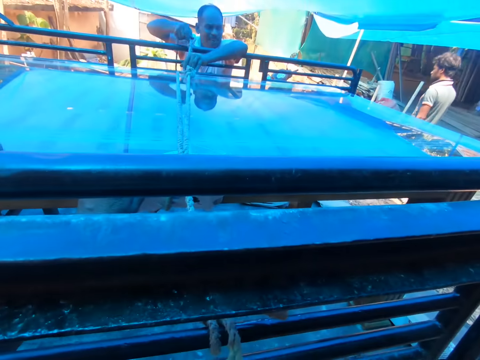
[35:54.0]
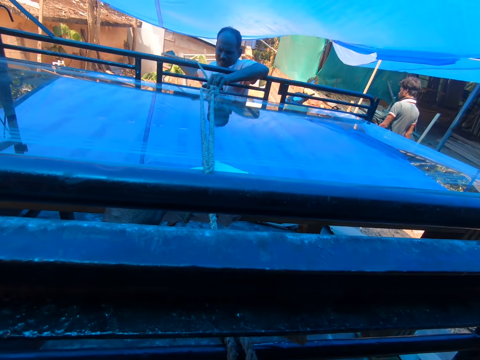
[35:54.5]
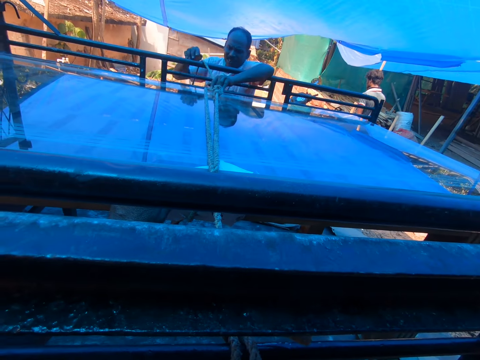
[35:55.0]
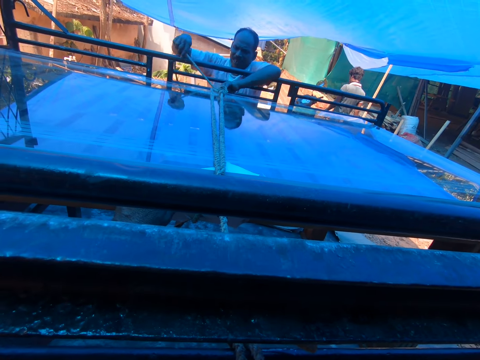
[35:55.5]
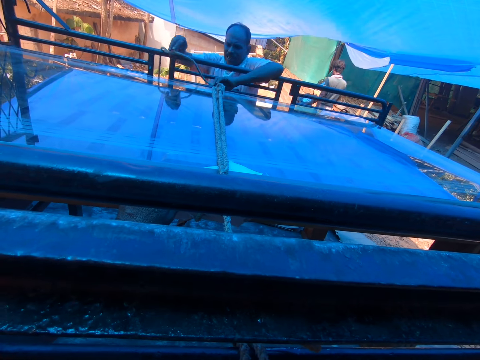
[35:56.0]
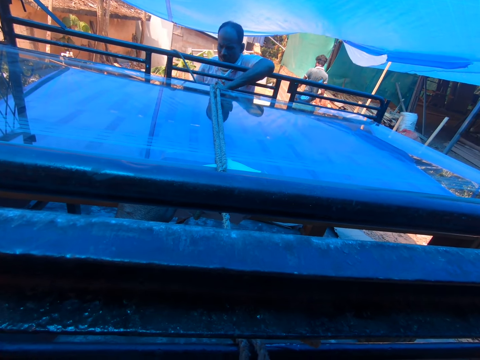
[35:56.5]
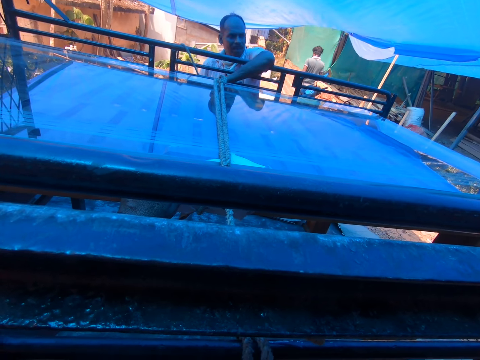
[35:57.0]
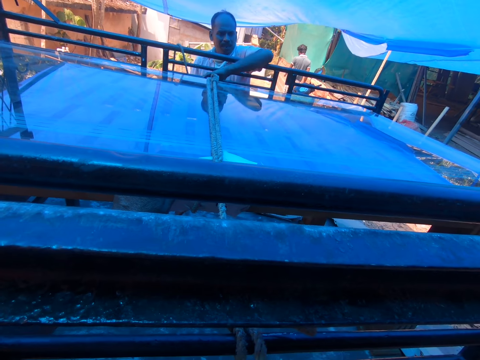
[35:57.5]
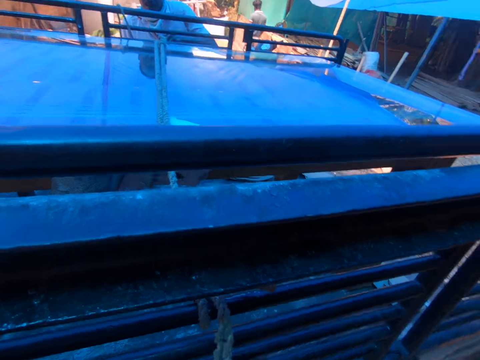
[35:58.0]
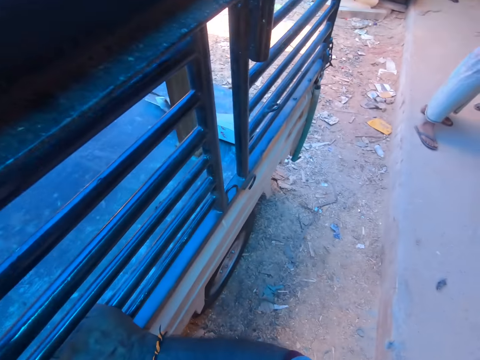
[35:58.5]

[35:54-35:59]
The man pulls the rope around the table frame and the glass panel at the back of the truck with his right hand.

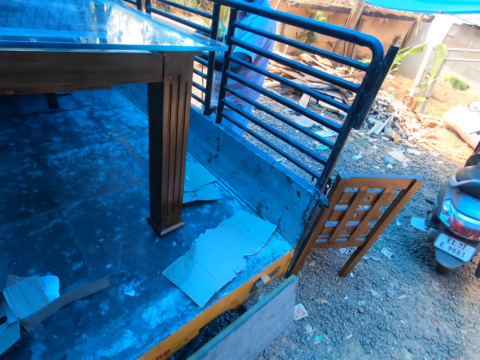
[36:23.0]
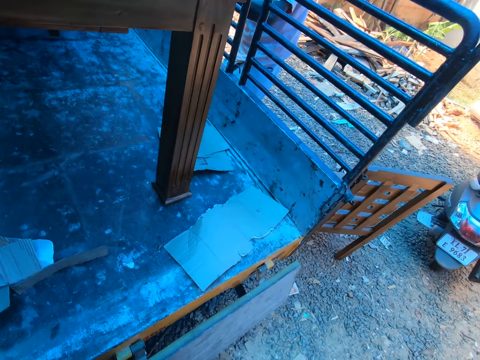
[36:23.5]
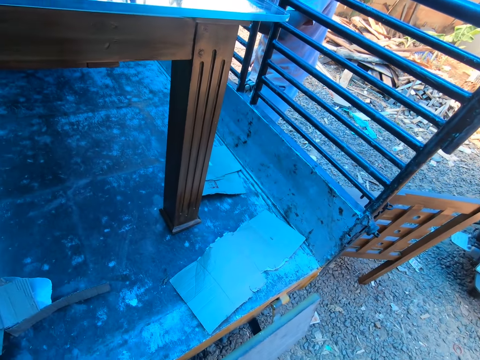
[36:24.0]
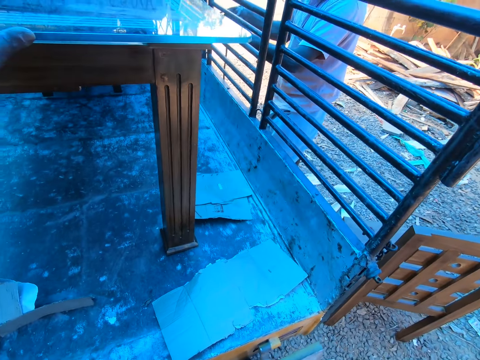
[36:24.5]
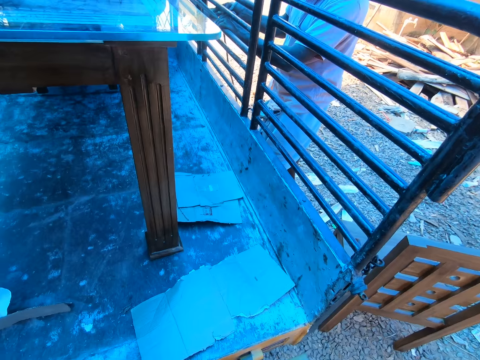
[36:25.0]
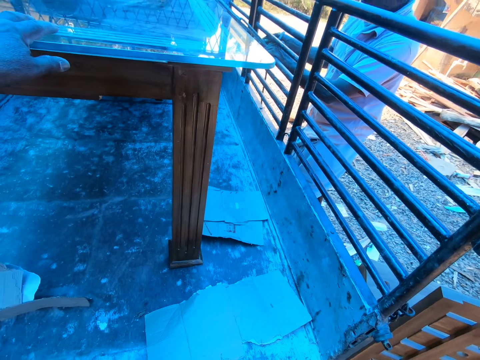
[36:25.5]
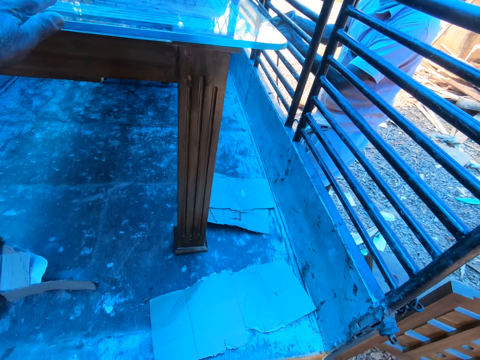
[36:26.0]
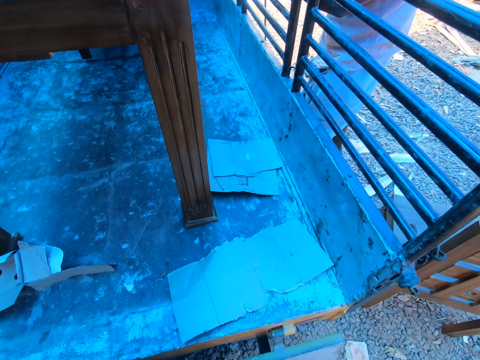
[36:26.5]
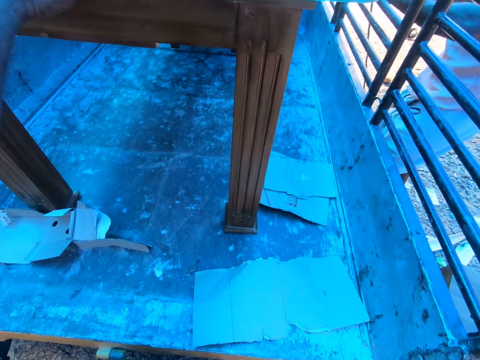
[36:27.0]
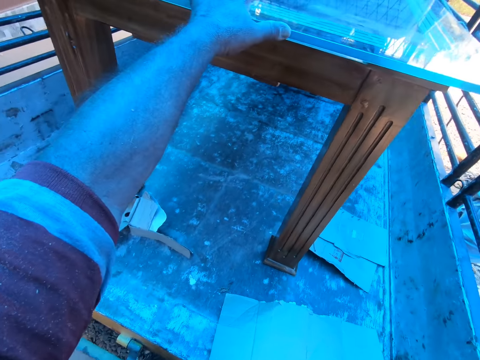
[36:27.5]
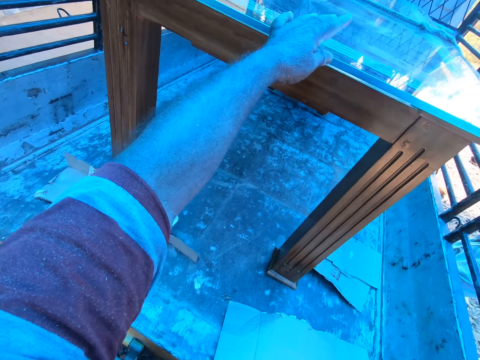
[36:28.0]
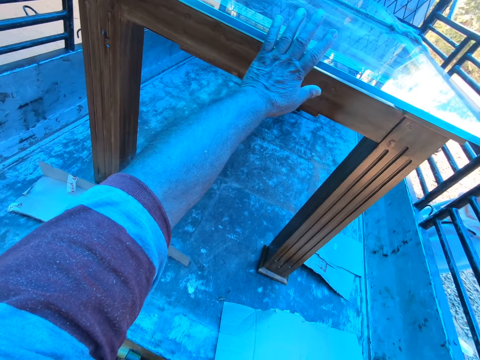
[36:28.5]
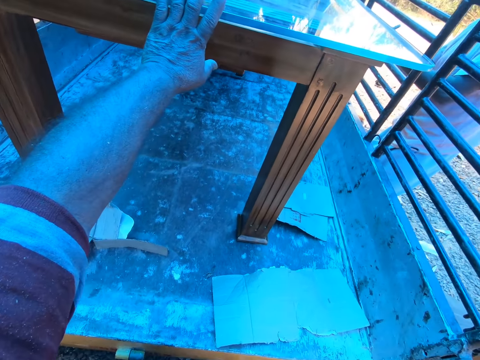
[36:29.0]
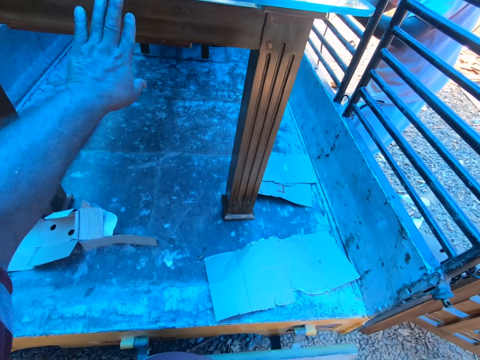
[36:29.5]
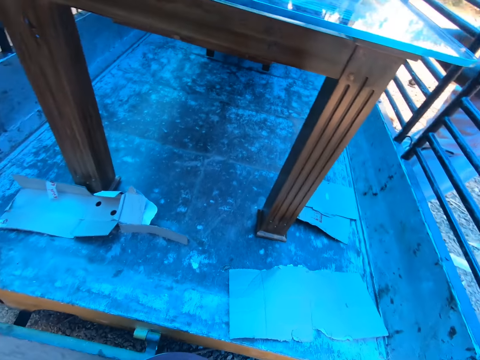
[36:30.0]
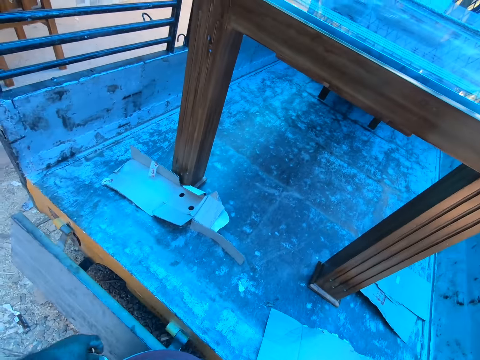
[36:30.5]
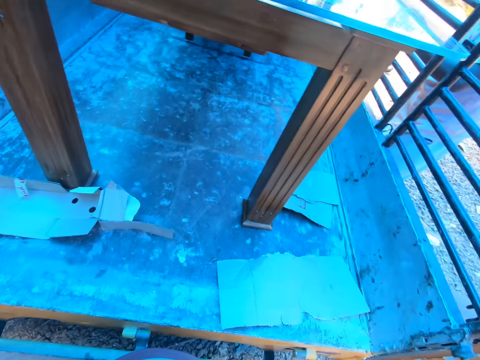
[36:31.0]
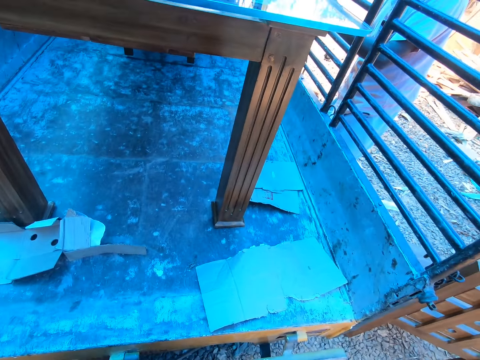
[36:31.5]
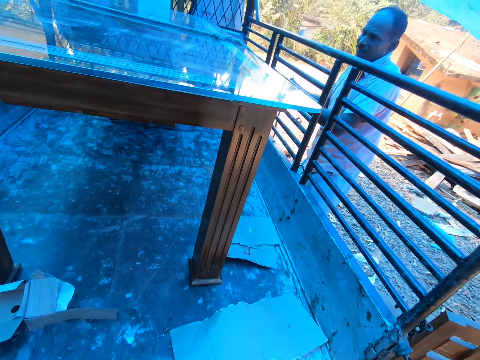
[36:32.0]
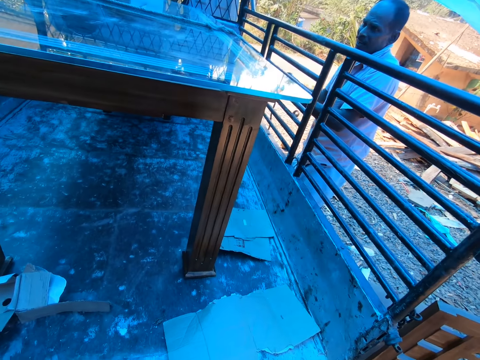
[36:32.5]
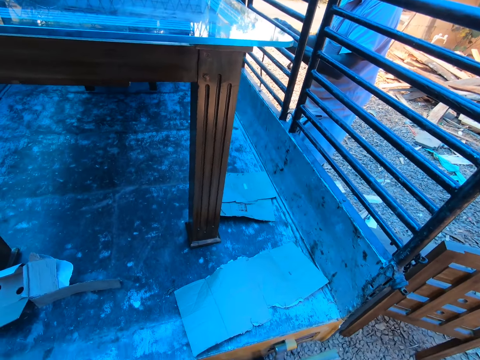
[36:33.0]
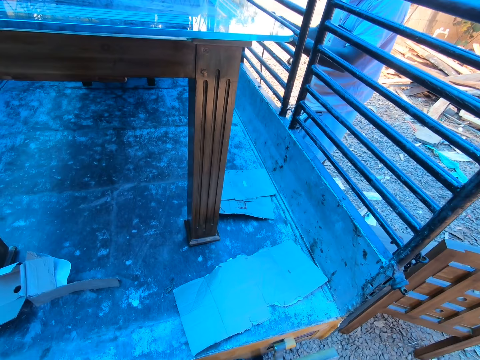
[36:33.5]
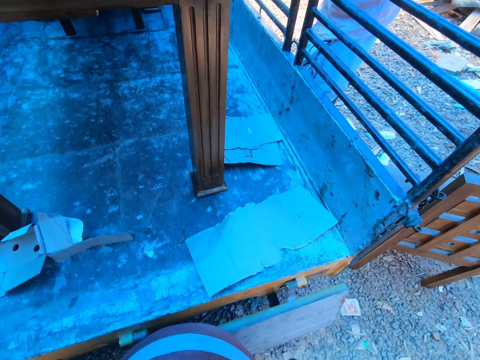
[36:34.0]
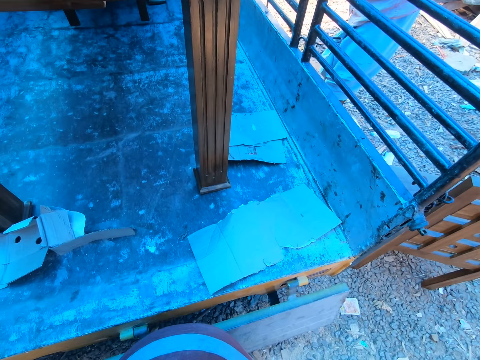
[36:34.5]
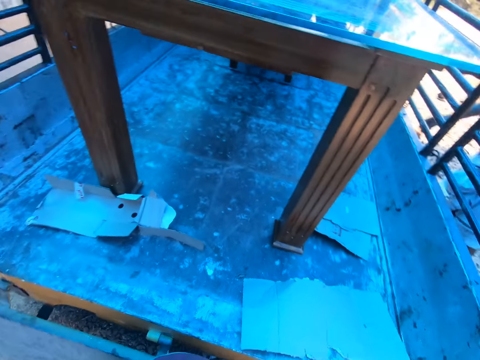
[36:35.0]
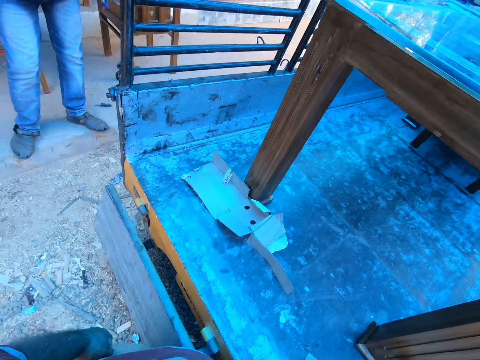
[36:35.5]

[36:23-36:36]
The camera wearer interacts with a man. He holds a table with his left hand. He removes his left hand from the table in the pickup truck. He stares at the table.

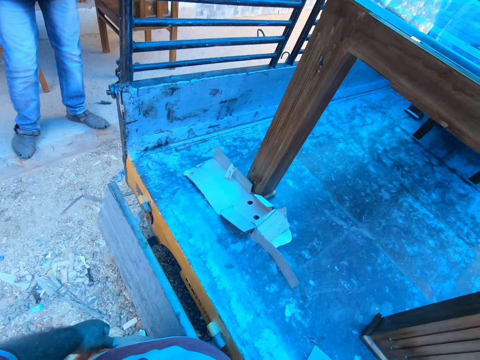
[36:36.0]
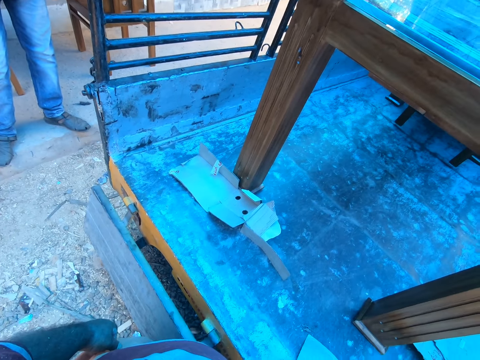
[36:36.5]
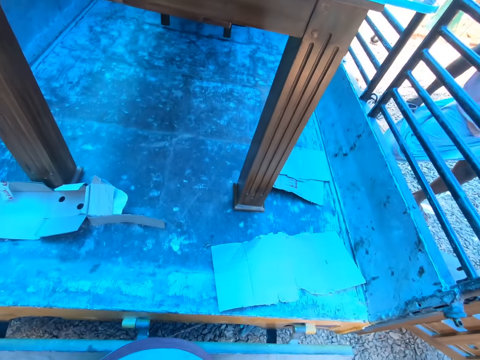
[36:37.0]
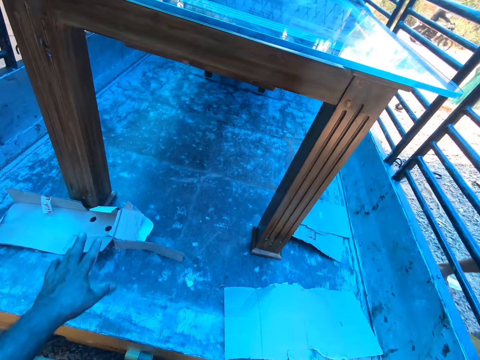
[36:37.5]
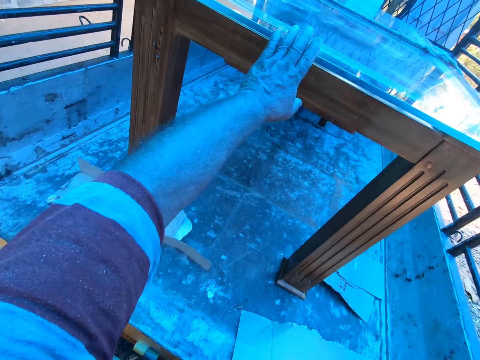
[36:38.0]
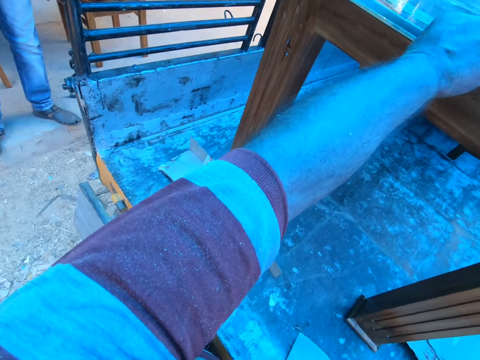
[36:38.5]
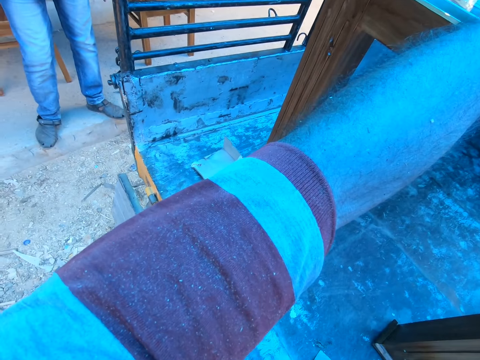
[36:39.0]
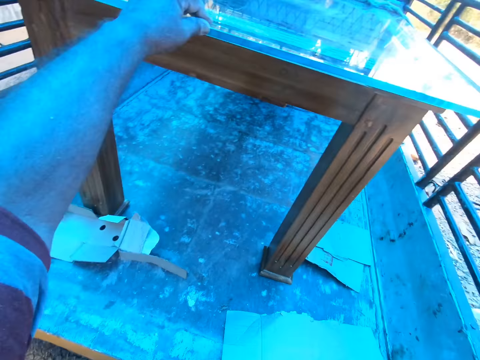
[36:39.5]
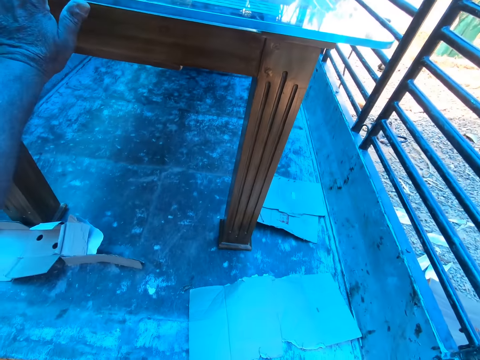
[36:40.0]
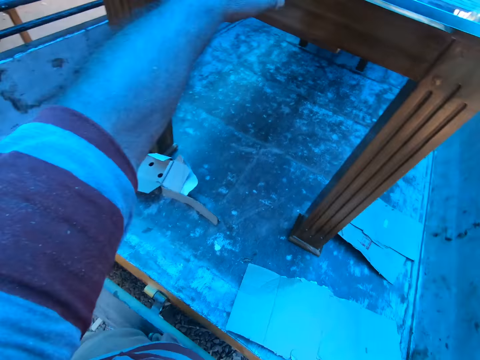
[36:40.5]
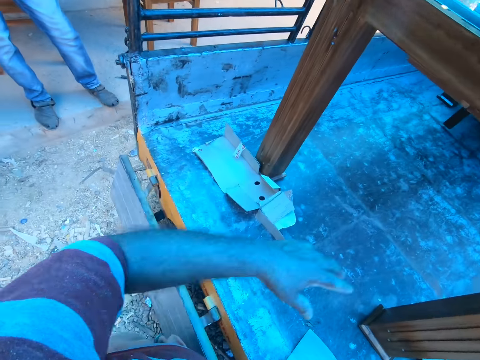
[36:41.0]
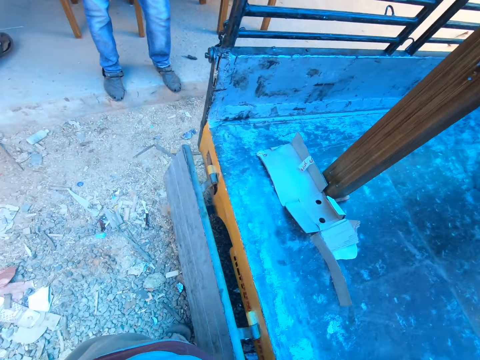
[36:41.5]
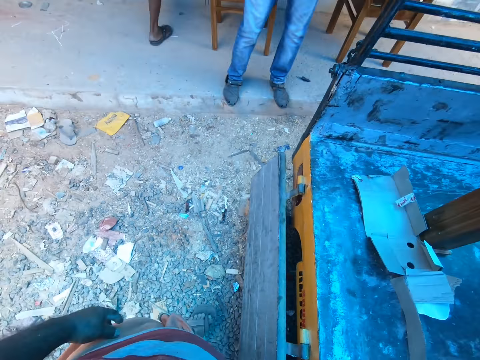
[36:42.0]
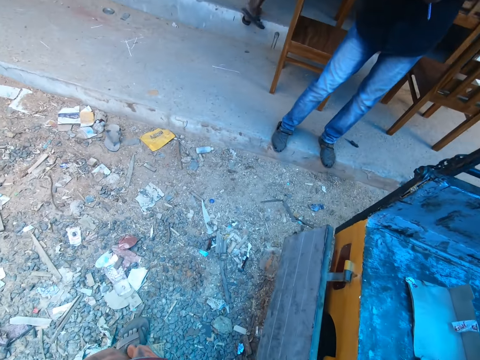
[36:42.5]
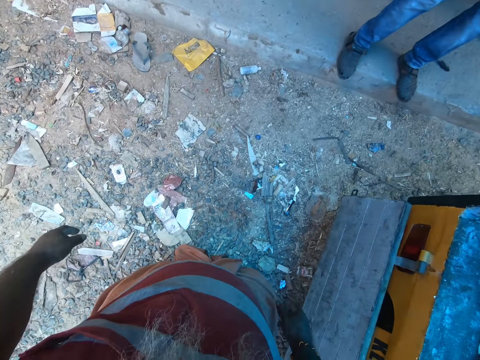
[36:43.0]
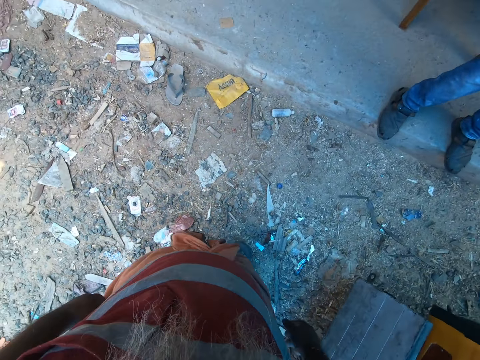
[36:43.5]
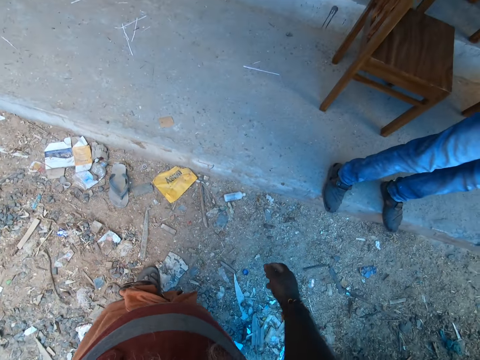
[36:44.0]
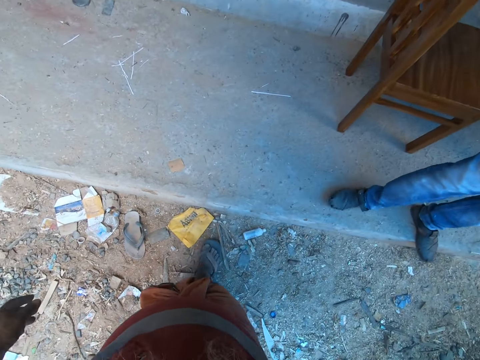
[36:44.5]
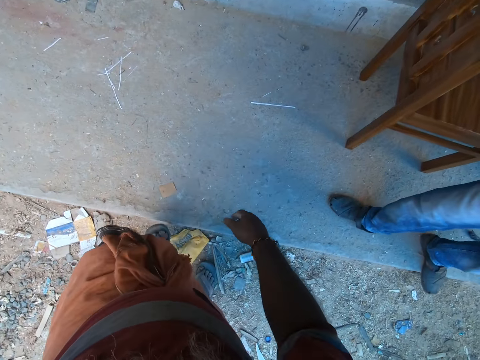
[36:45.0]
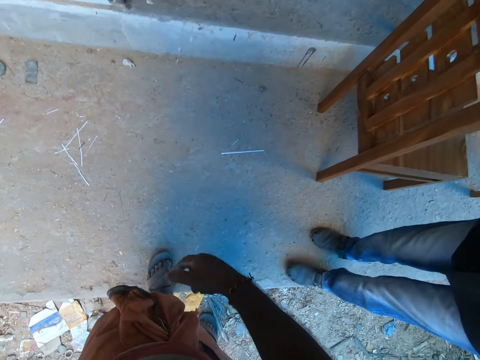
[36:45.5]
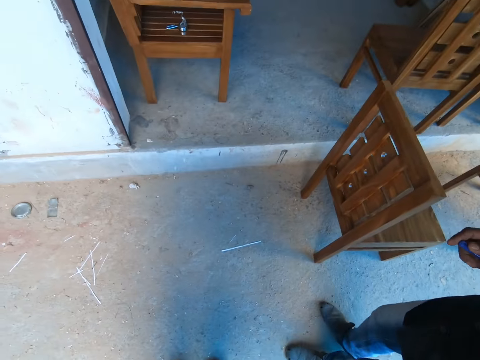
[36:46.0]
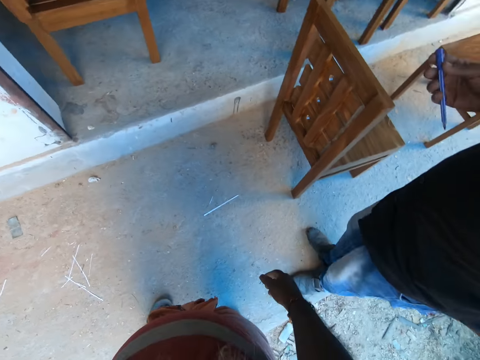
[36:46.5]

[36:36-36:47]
The camera wearer places his left hand on the table in the pickup truck. He removes his left hand from the table in the pickup truck. The man walks to a shop.
